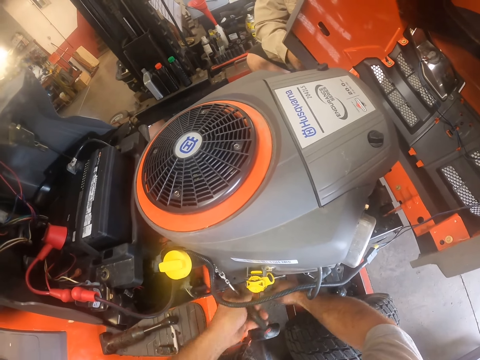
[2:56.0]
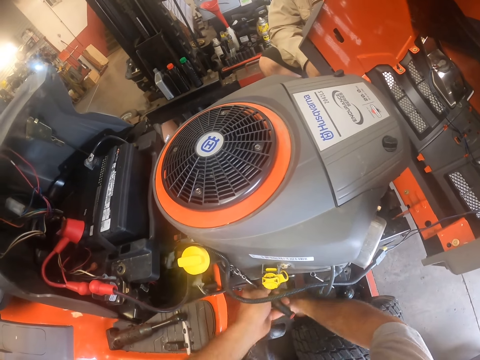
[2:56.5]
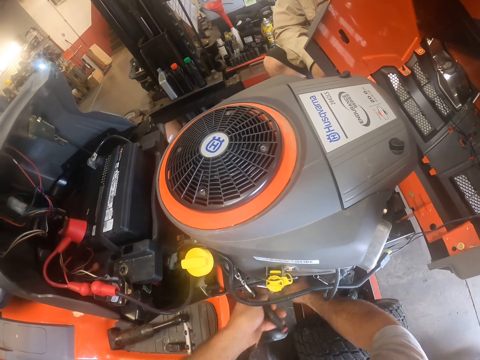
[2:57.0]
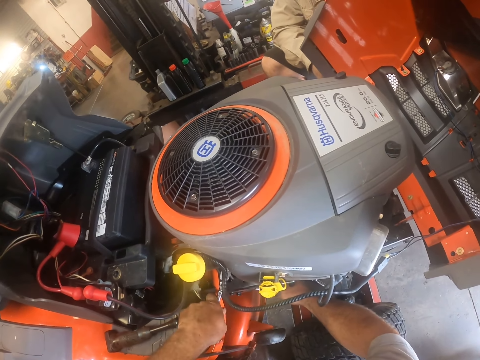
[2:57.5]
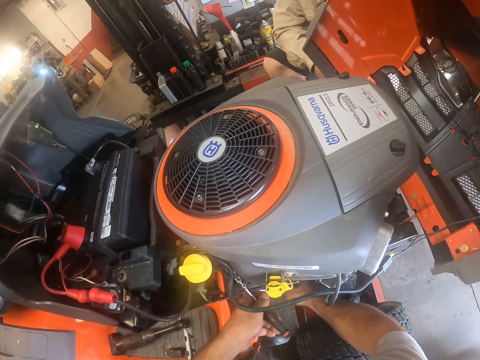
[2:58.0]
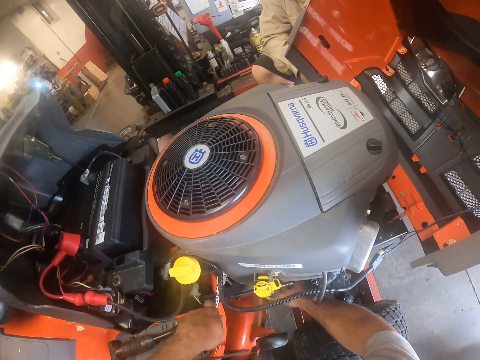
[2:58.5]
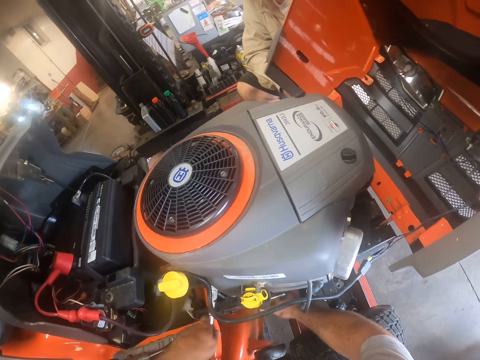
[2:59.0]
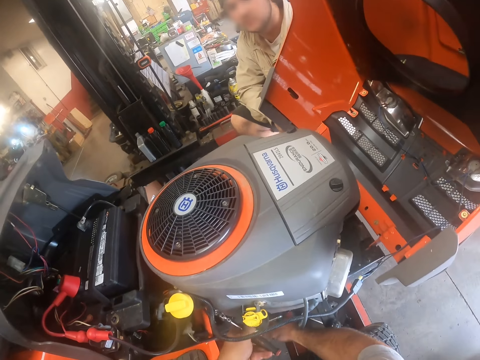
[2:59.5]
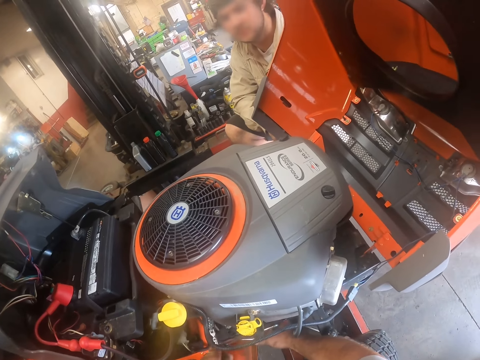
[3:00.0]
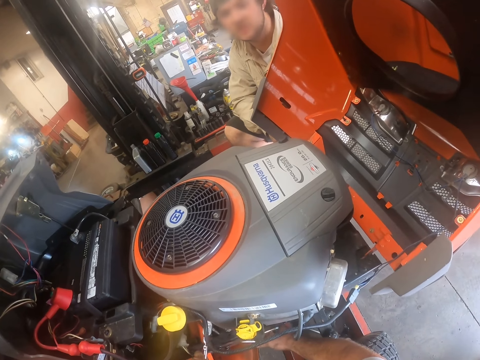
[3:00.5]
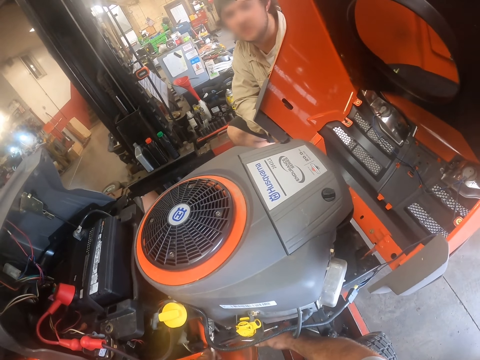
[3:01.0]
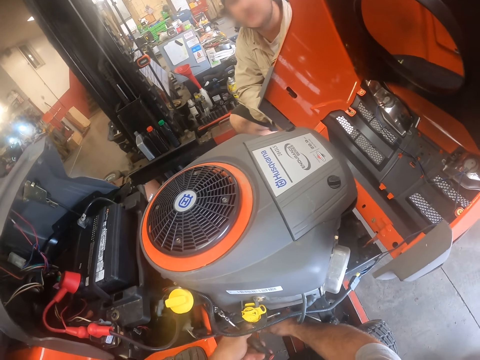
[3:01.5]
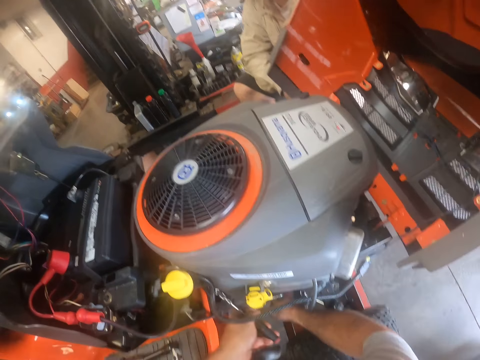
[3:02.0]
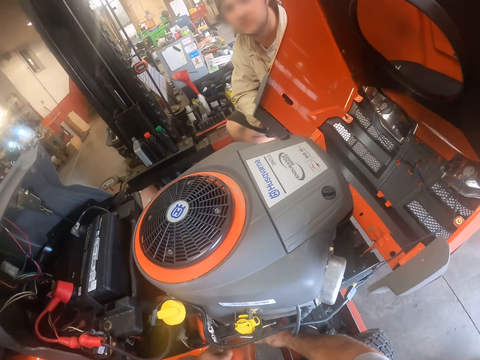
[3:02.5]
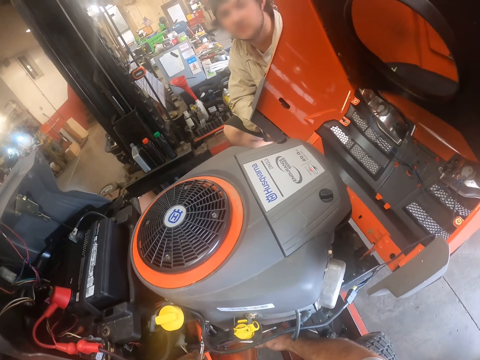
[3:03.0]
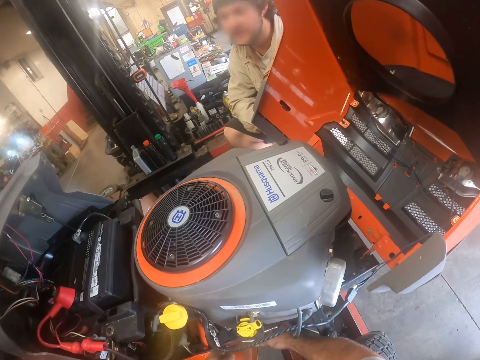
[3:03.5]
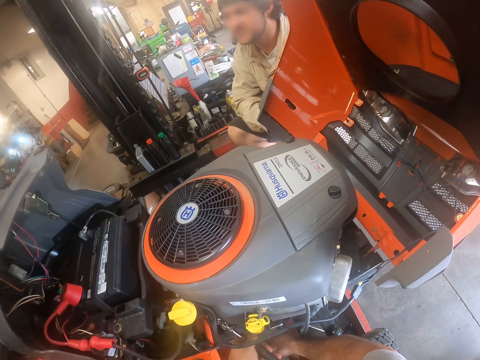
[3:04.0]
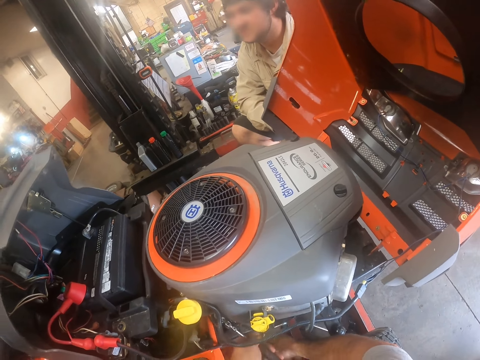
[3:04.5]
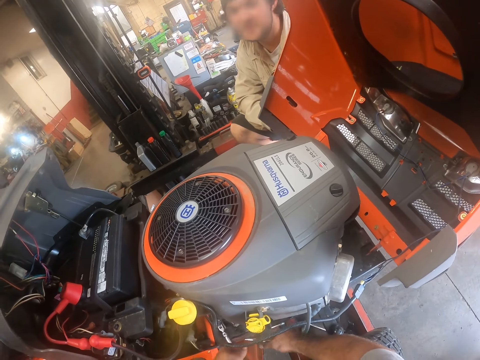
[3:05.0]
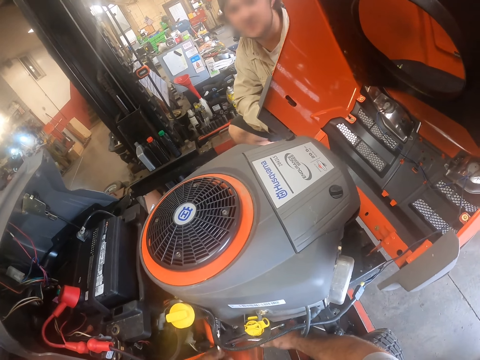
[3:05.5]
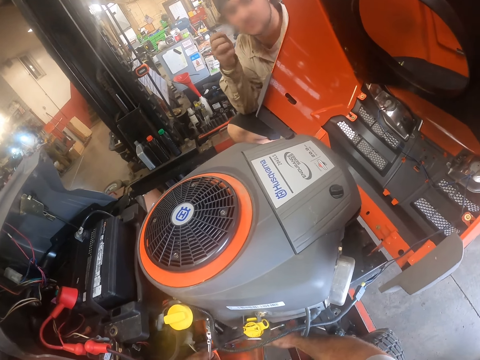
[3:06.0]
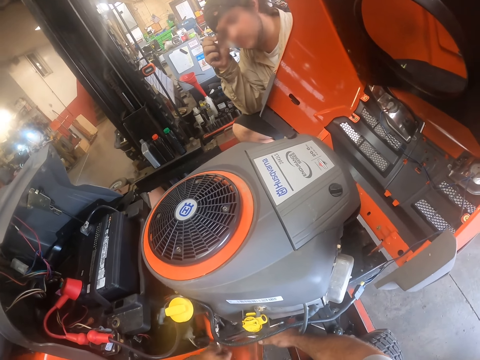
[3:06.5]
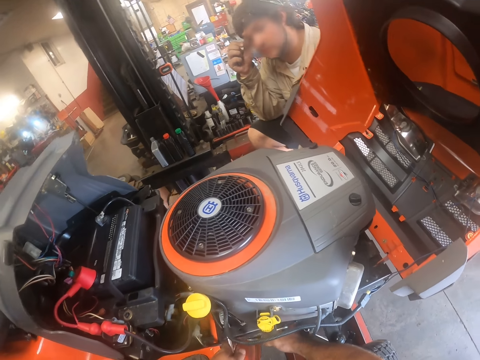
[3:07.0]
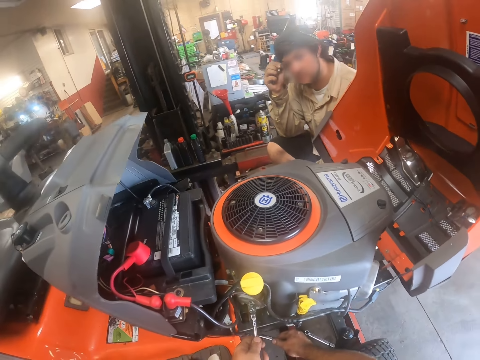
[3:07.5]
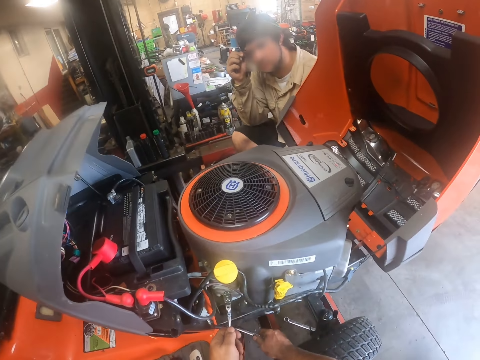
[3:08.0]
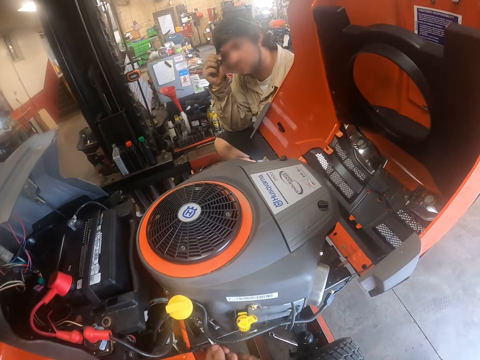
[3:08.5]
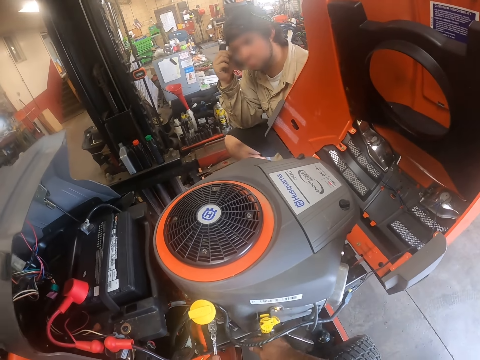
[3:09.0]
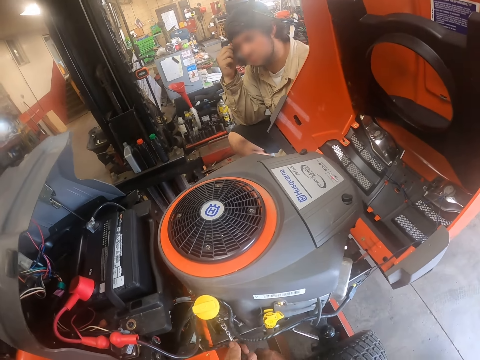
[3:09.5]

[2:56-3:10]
The camera wearer adjusts something with the ratchet handle. They converse with a man. The man touches his face.

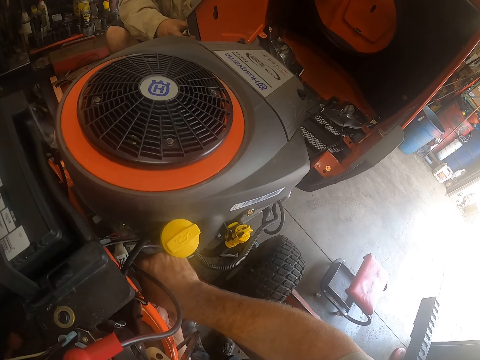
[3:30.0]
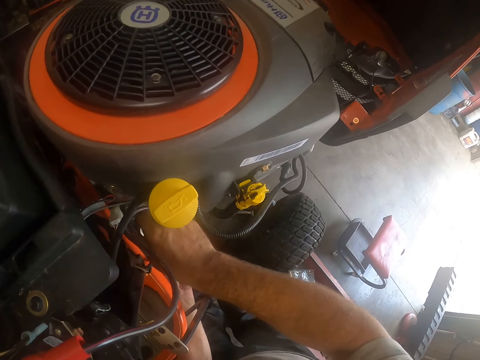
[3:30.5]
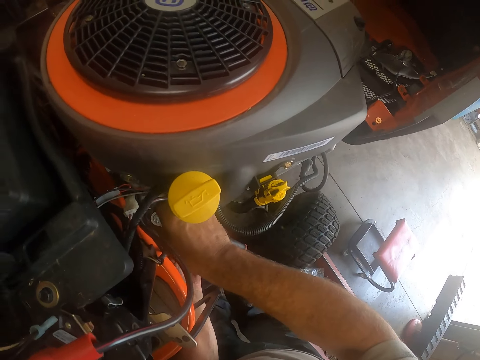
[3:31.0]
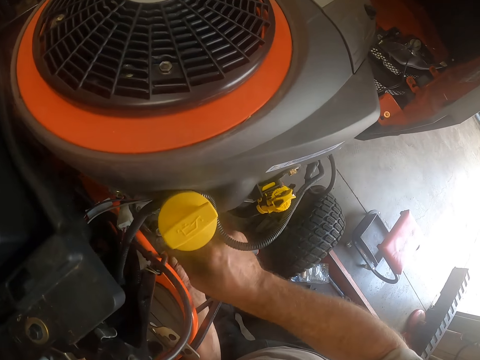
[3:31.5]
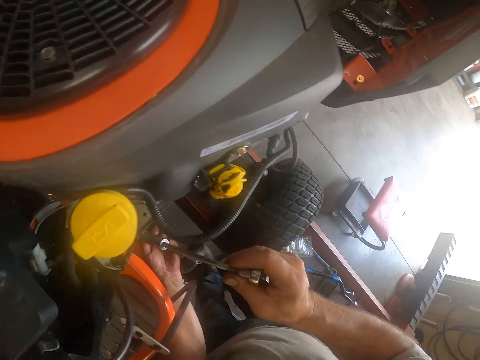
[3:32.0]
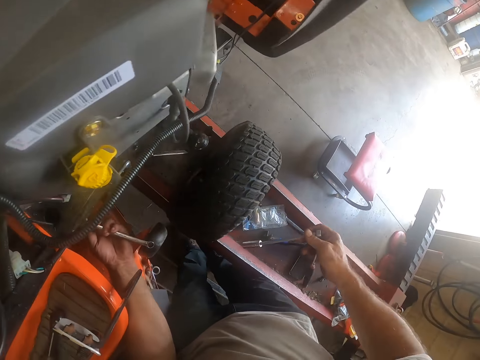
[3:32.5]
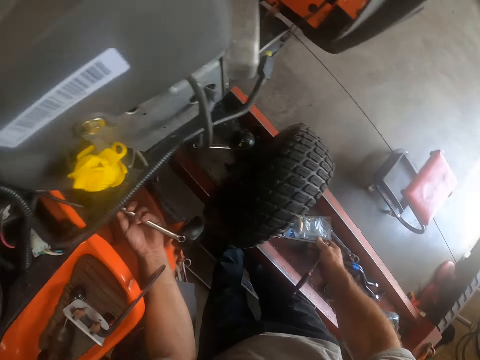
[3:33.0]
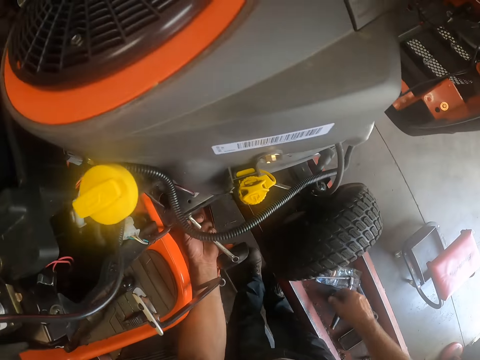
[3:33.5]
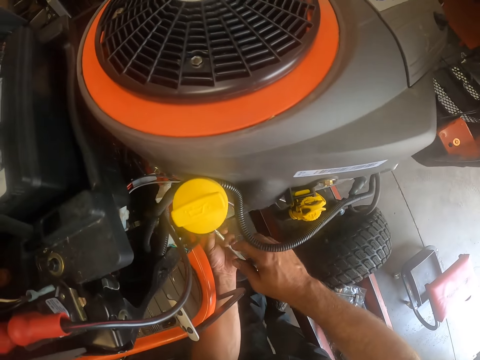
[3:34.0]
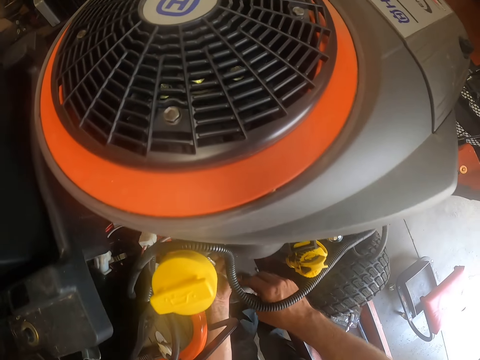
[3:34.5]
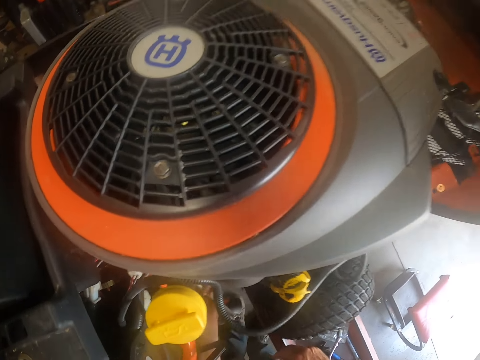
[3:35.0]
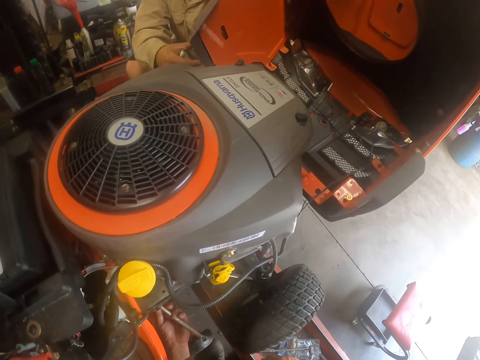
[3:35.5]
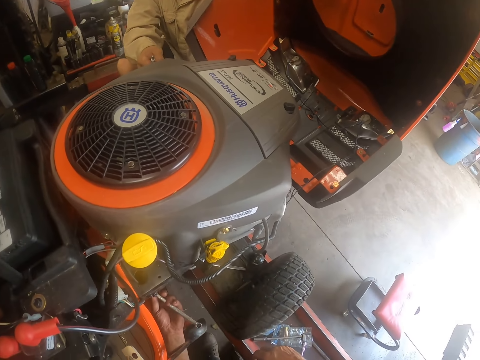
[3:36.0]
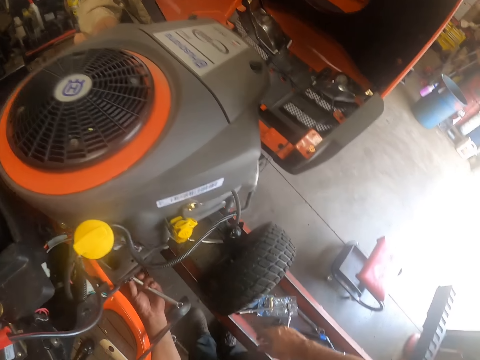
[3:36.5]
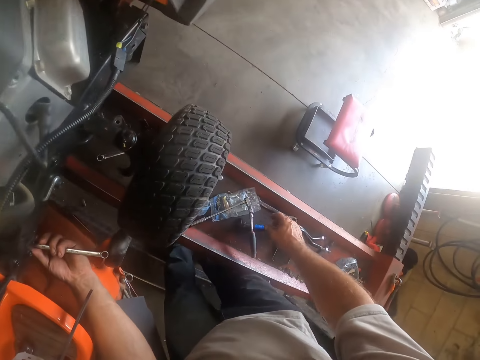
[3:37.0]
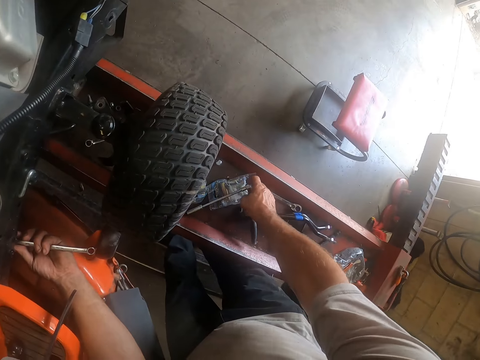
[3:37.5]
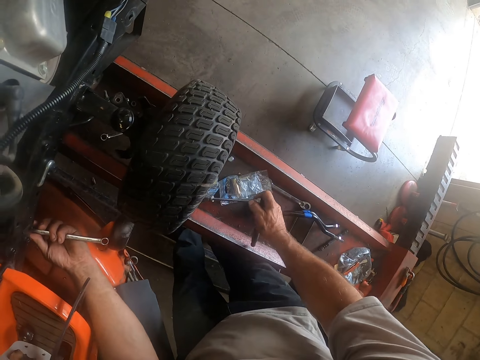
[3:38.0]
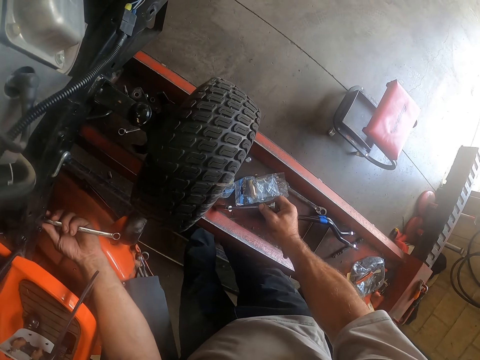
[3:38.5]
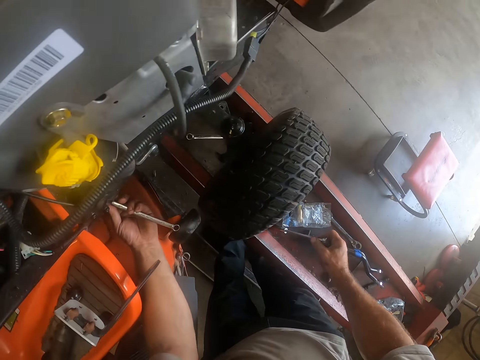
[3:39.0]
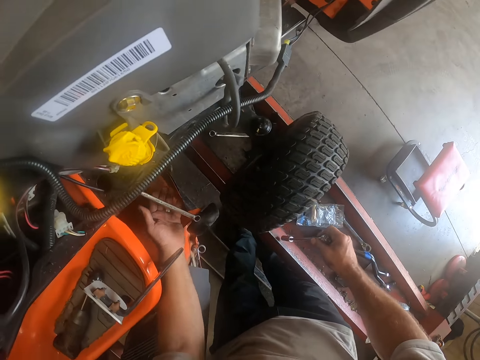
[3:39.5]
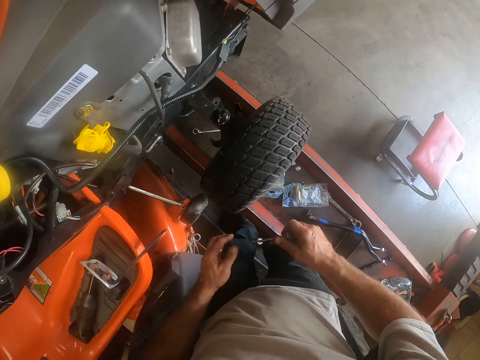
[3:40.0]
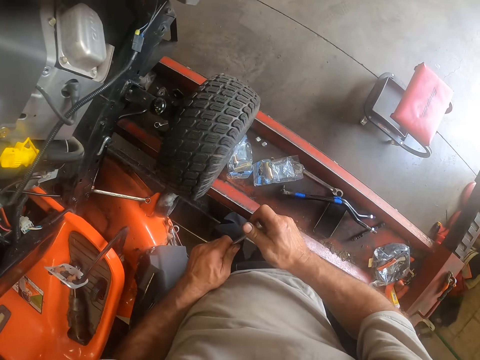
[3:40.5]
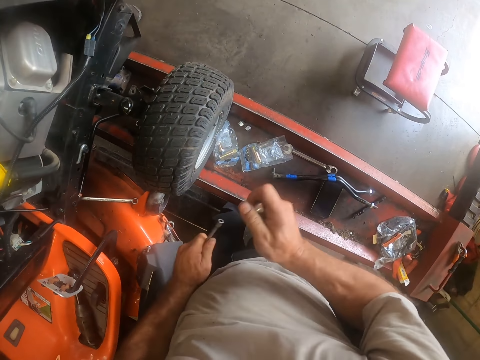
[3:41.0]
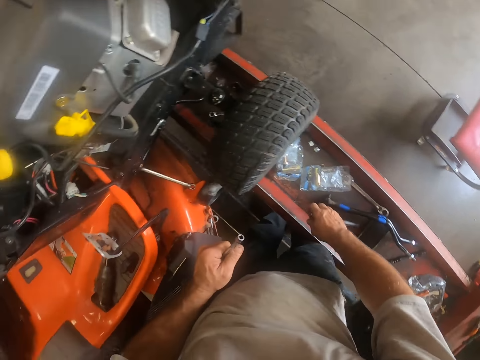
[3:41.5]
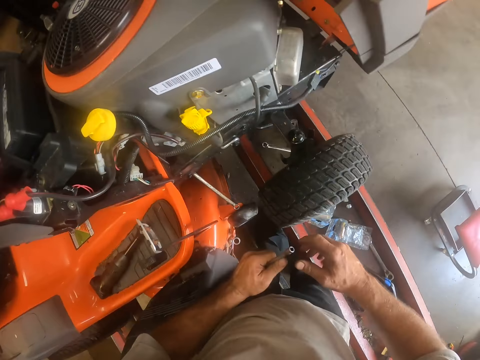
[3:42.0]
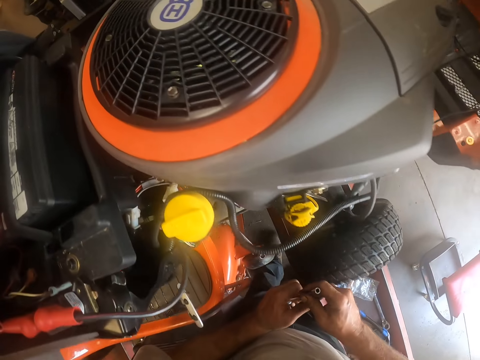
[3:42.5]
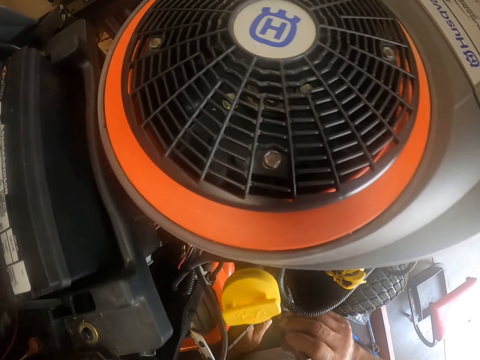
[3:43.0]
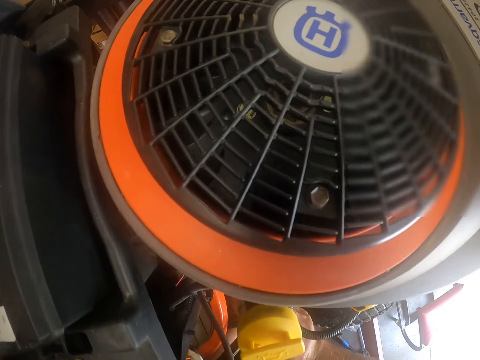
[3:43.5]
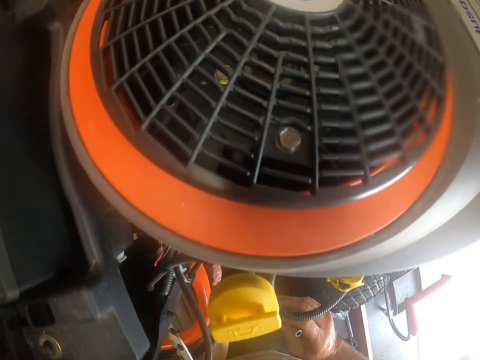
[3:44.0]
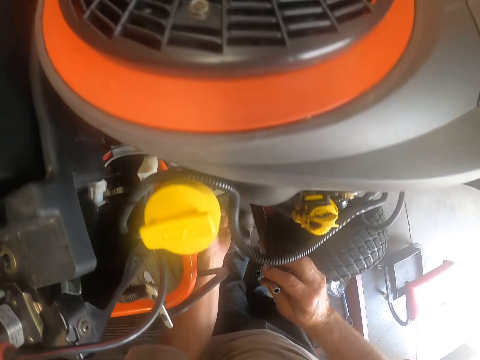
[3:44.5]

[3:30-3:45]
The camera wearer removes the torque wrench and bolt remover from the lawn tractor. He drops the torque wrench and bolt remover on the workshop lift. He picks up the torque wrench and bolt remover from the workshop lift. He holds the bolt remover with his left hand. He separates the torque wrench from the bolt remover with his hands. He drops the torque wrench on the workshop lift. He passes the bolt remover to his right hand.
